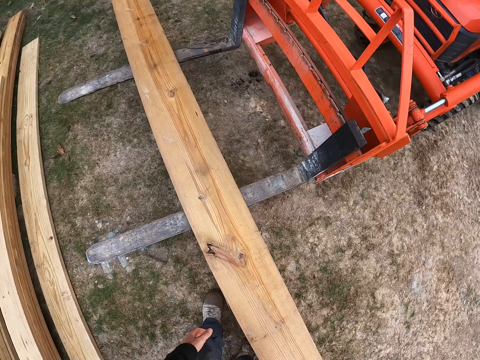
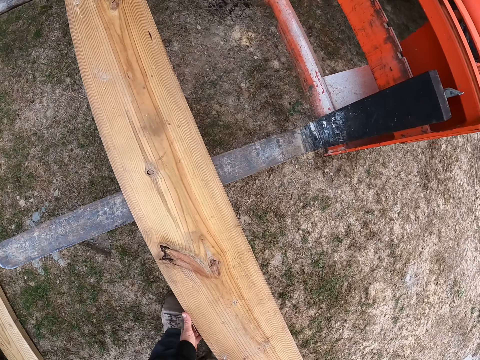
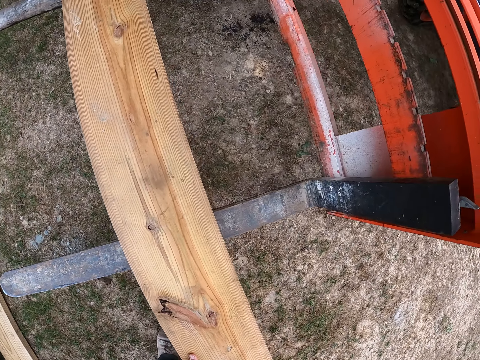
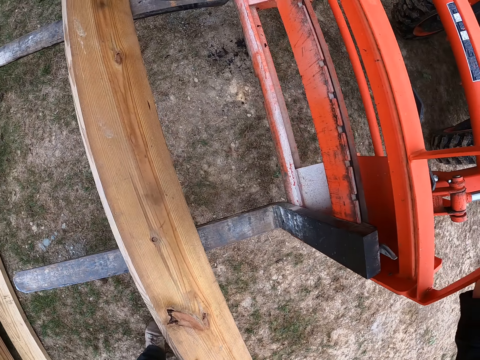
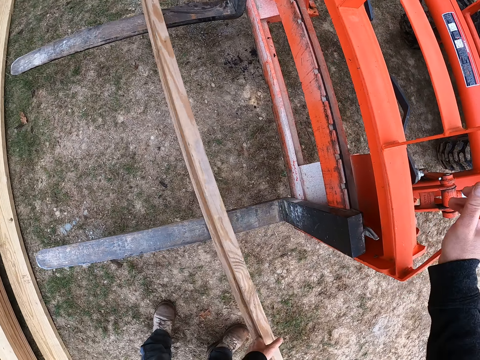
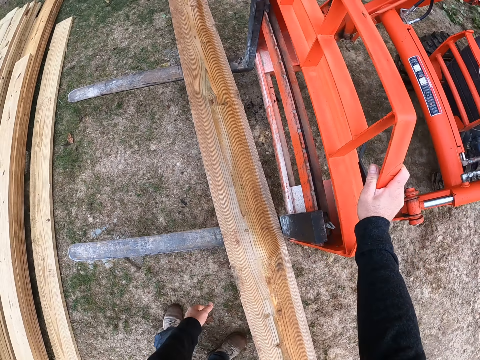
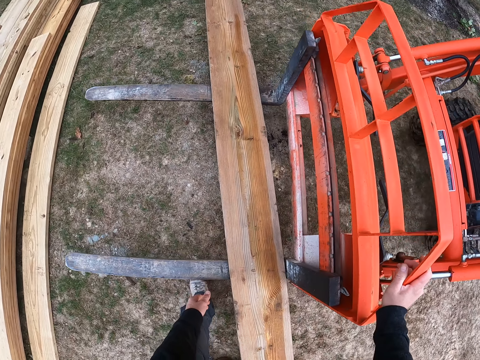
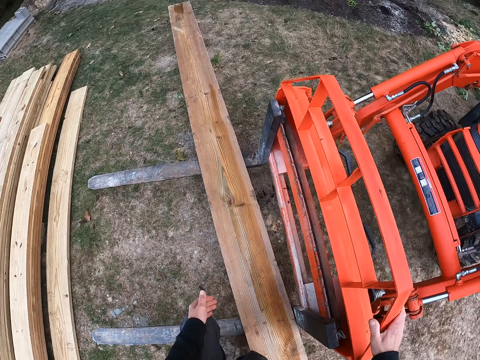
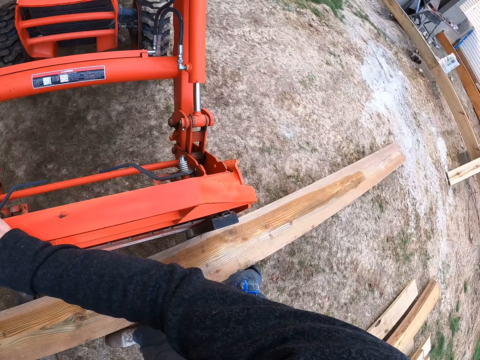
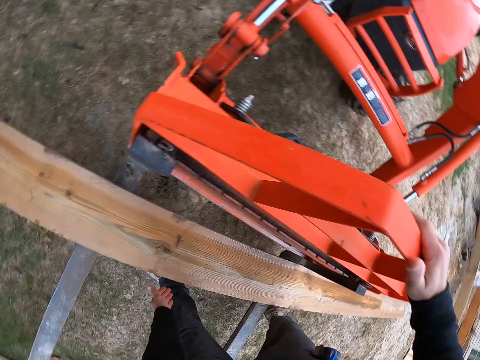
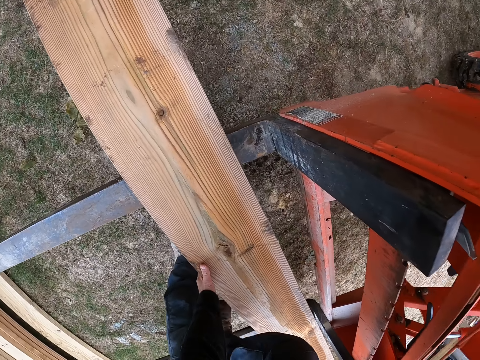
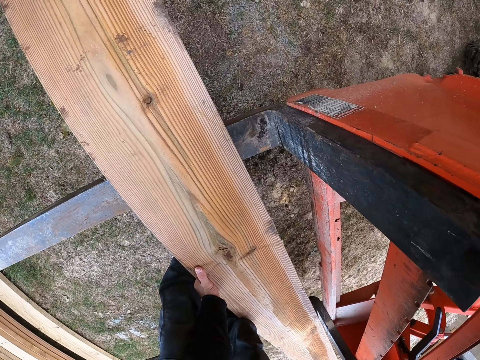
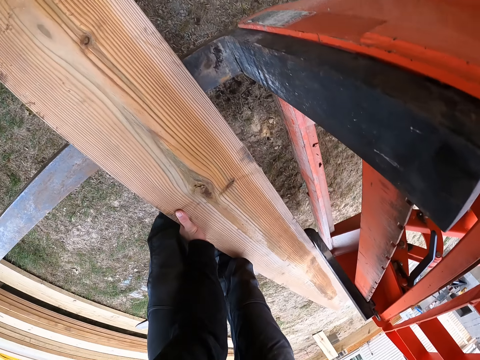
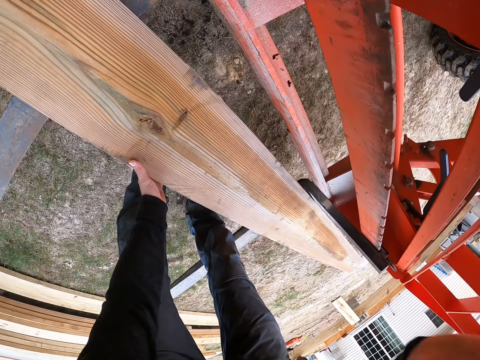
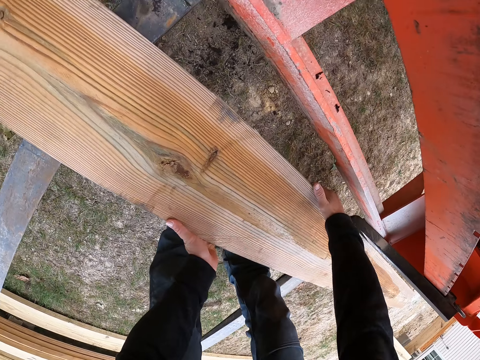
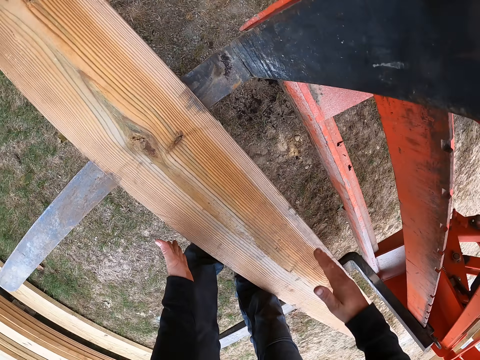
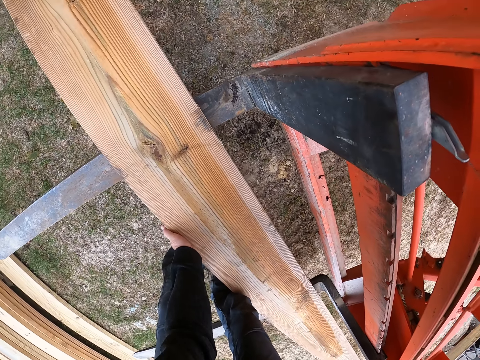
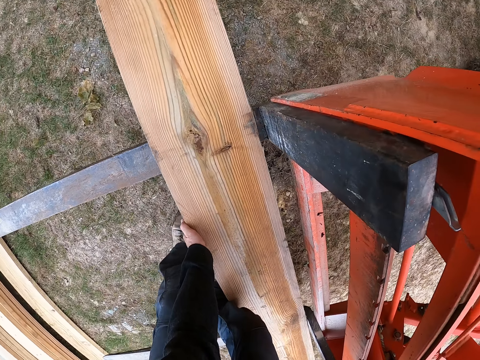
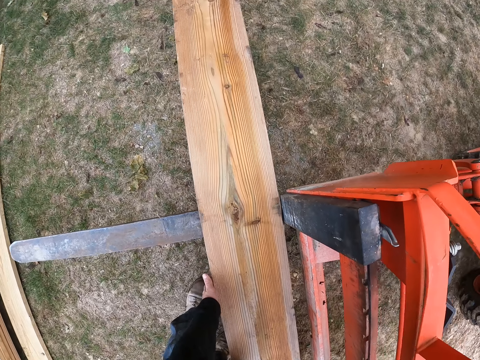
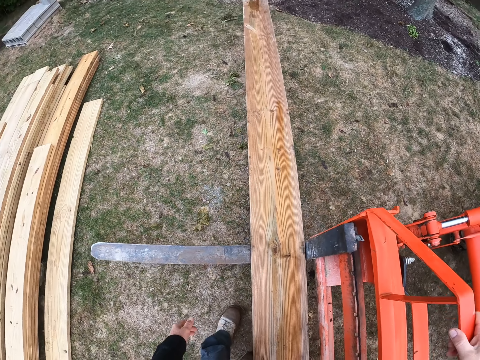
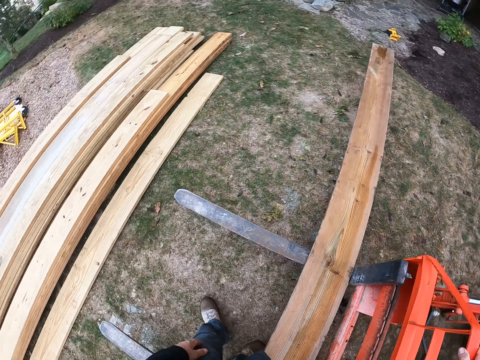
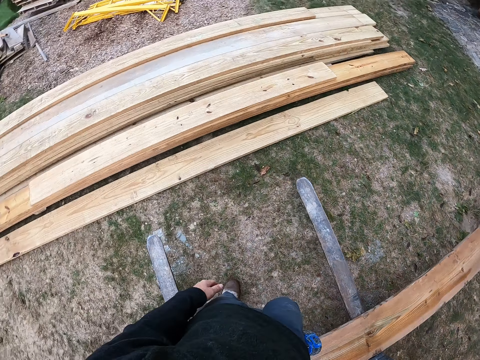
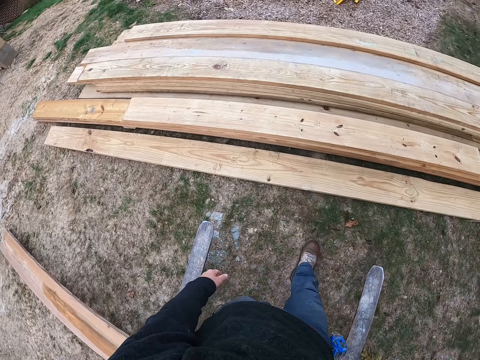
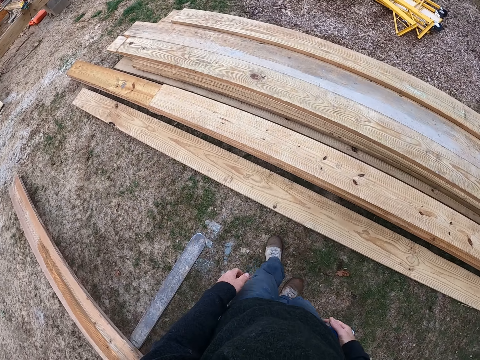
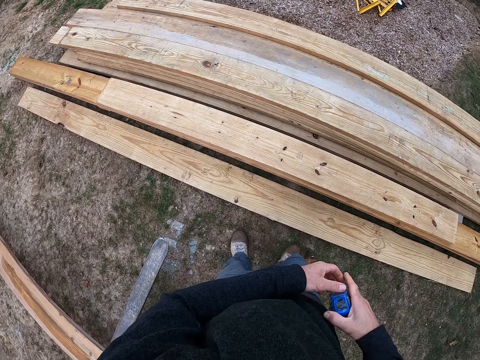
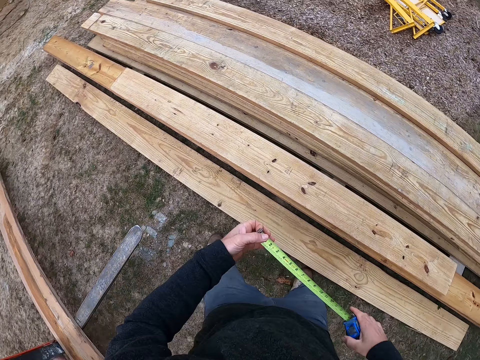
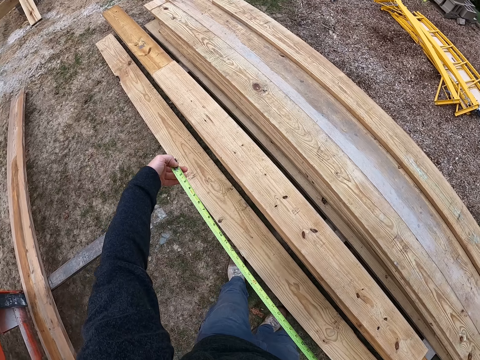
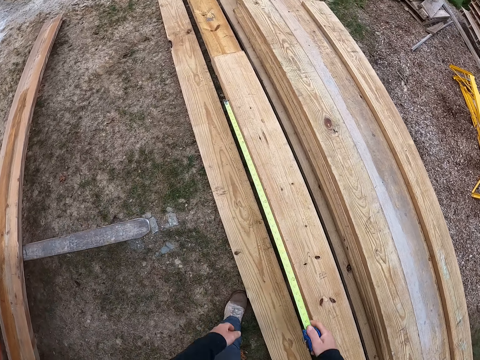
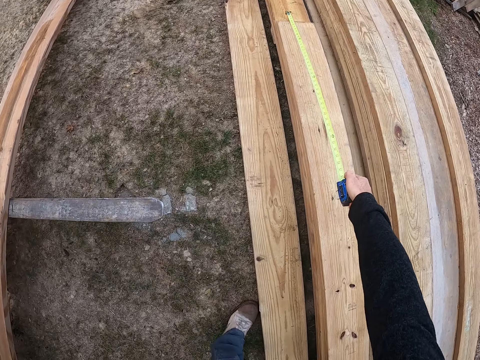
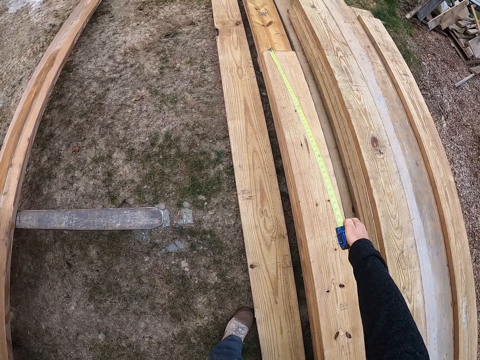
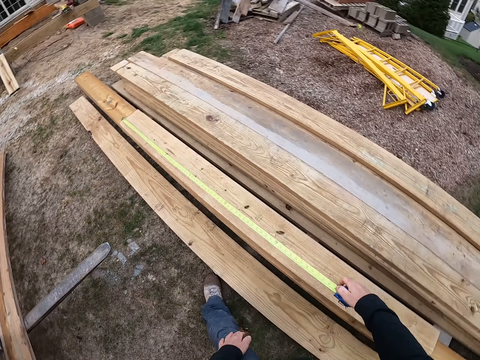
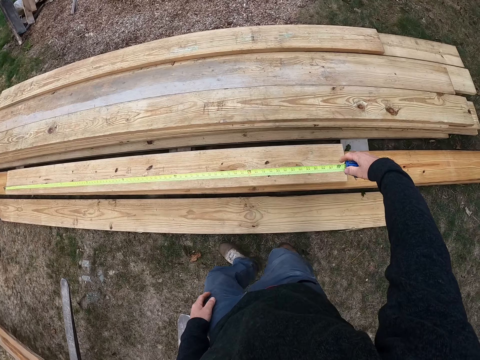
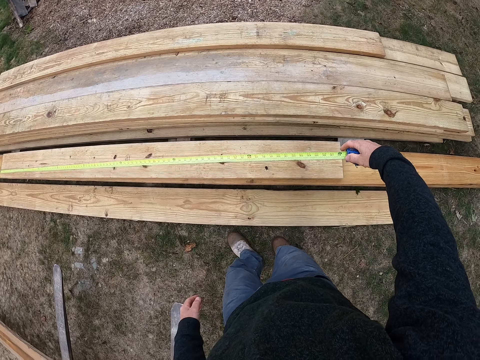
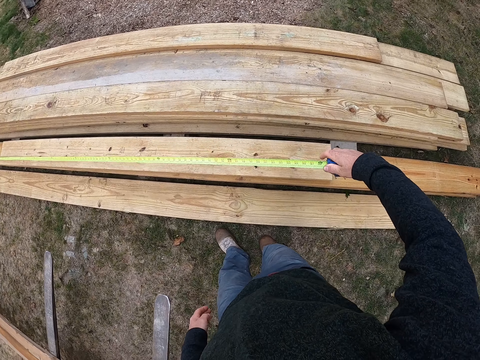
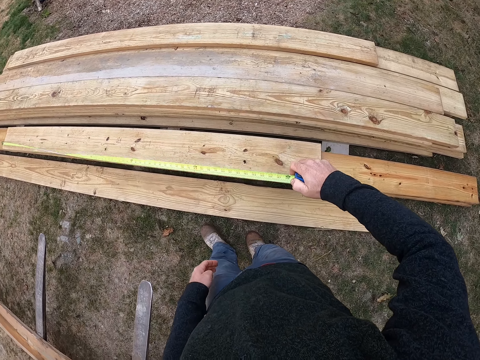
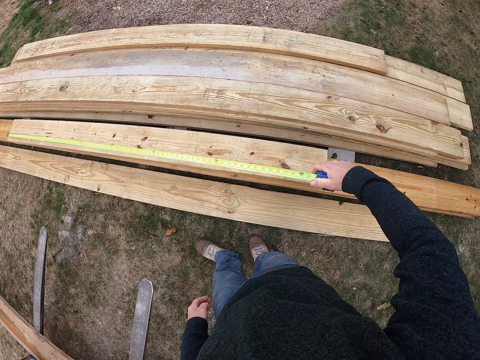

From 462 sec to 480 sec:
The camera wearer turns the plank over on the front loader. He holds the tractor with his right hand. He puts wood in the tractor. He adjusts the plank on the front loader. He moves to the planks on the ground. He removes a tape measure from his belt hole with his right hand. He draws the tape measure from the case. He measures the plank with the tape measure.

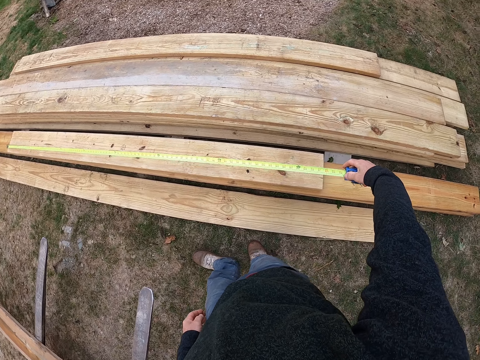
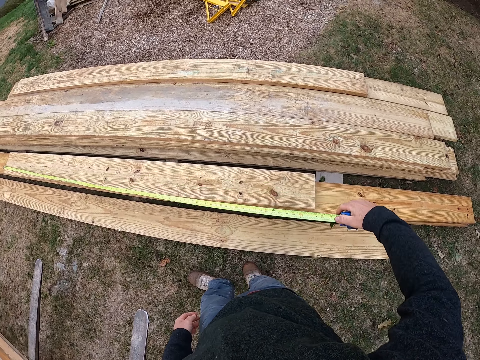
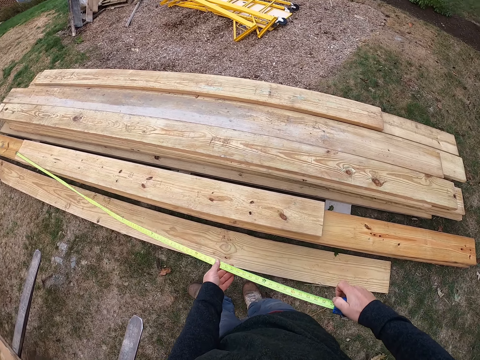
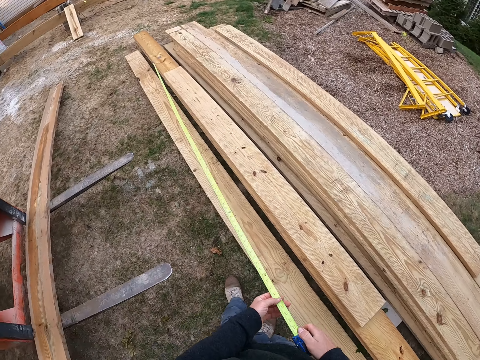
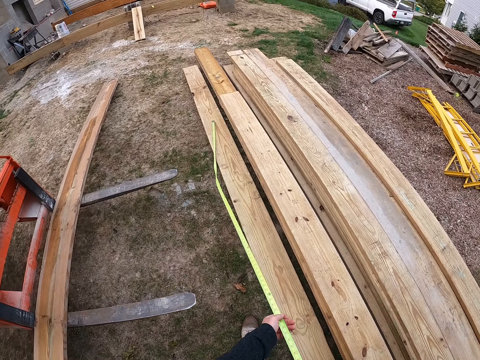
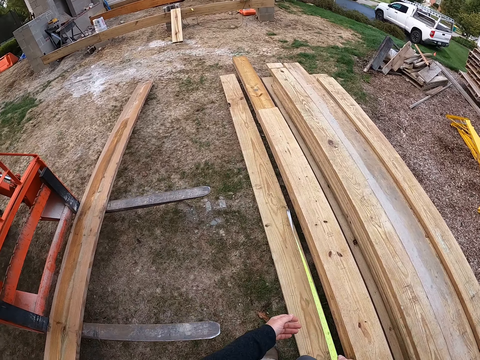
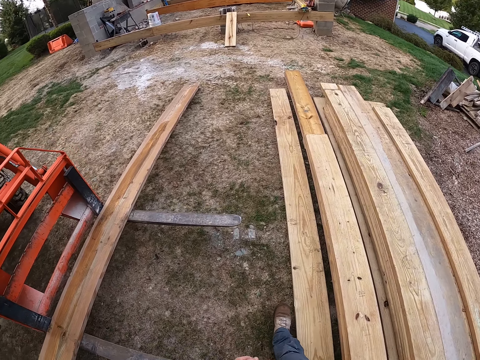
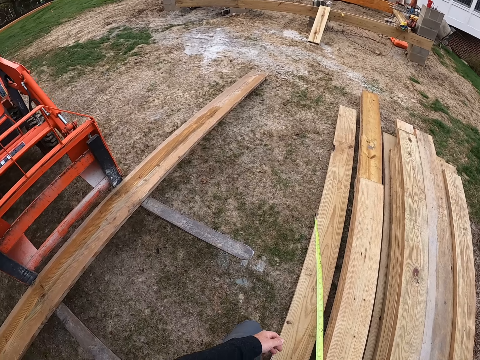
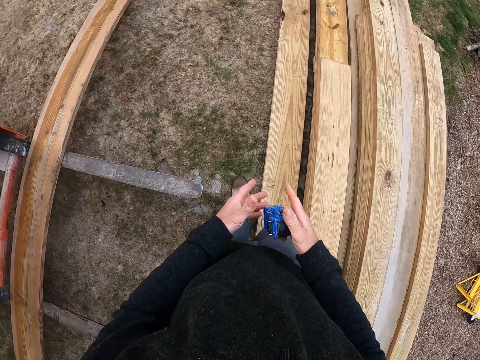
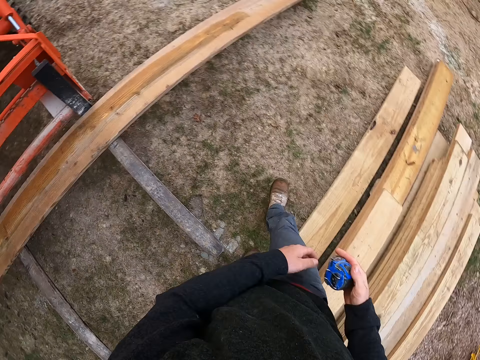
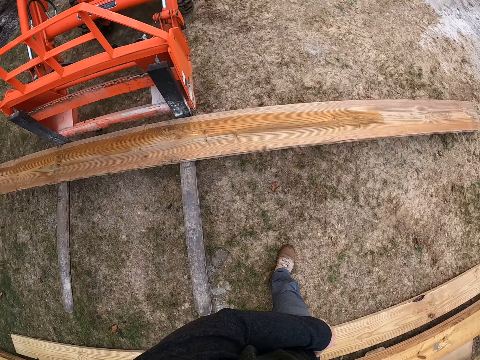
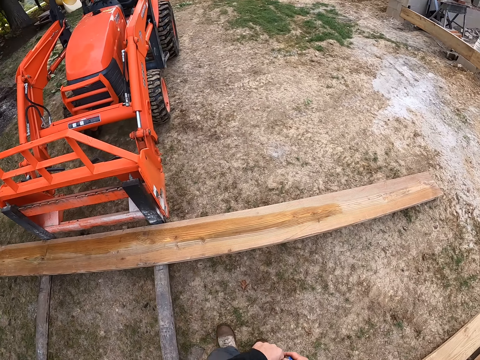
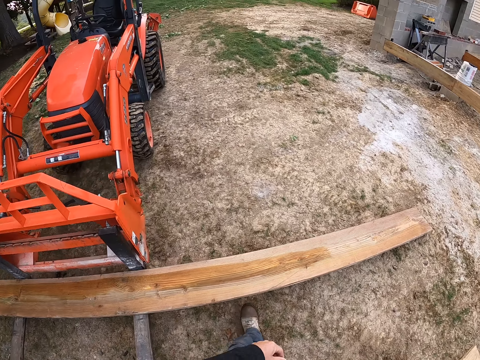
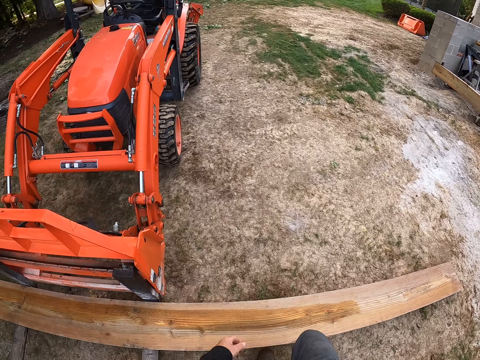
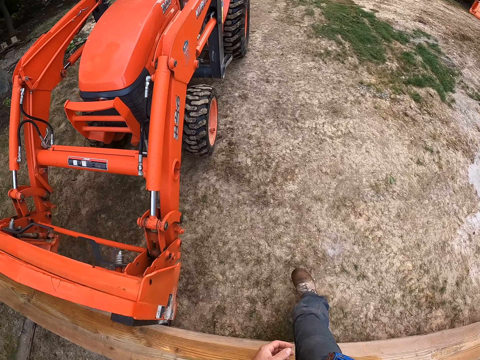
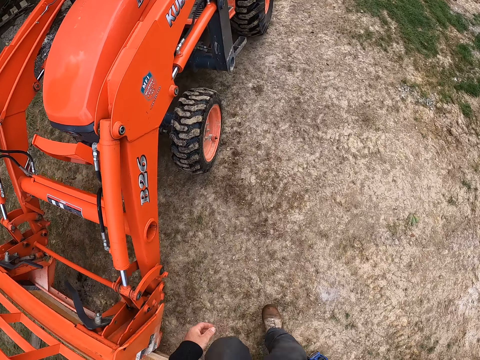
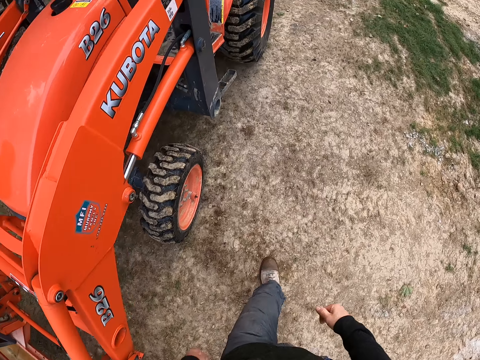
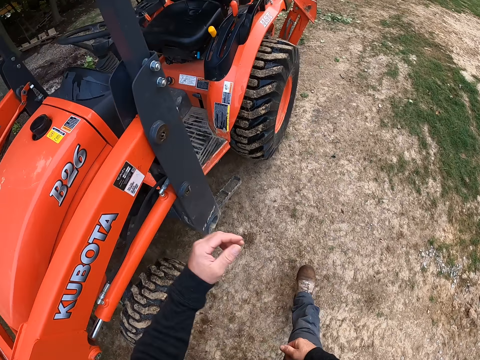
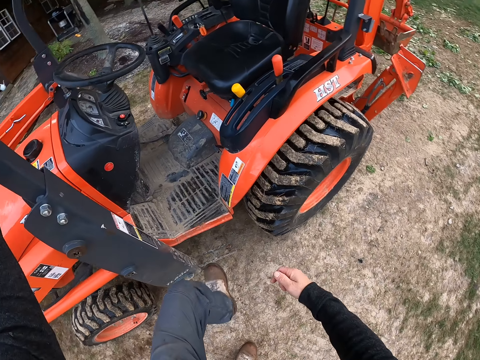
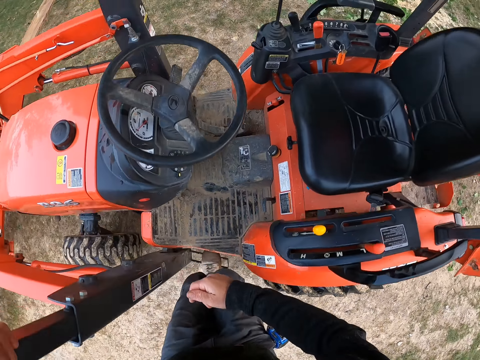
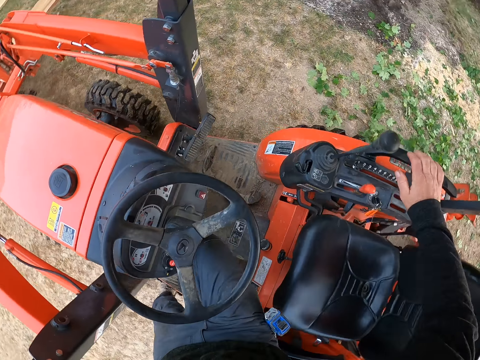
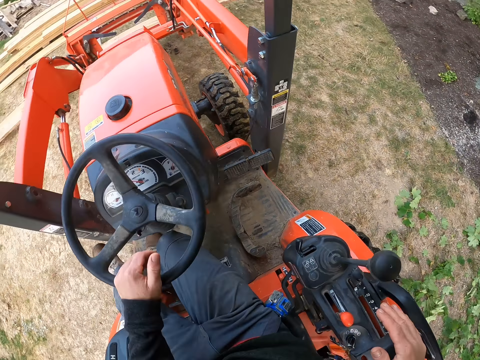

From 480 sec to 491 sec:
The camera wearer returns the tape measure into the case. They move towards the tractor in the yard. They return the tape measure to the belt hole. They enter the tractor in the yard.
